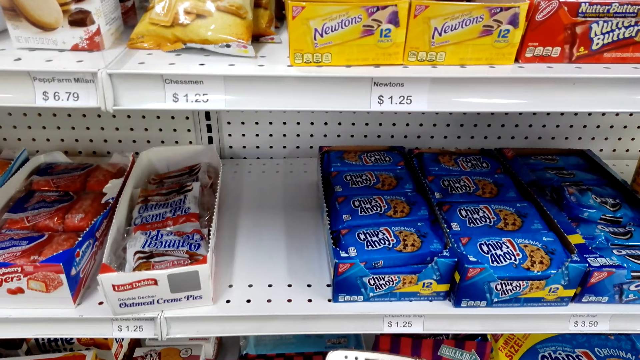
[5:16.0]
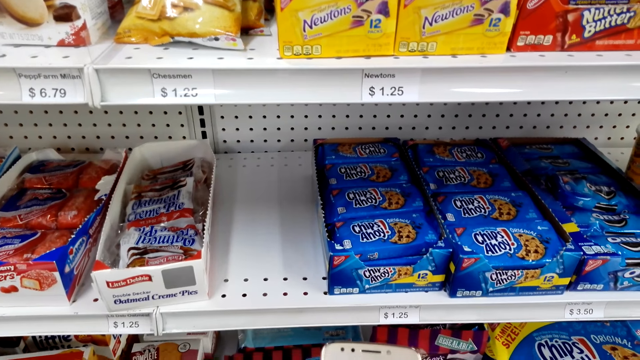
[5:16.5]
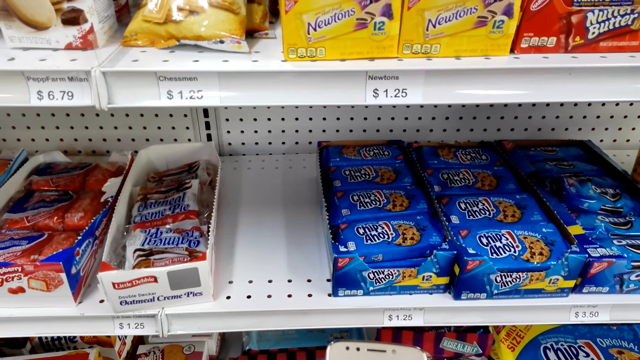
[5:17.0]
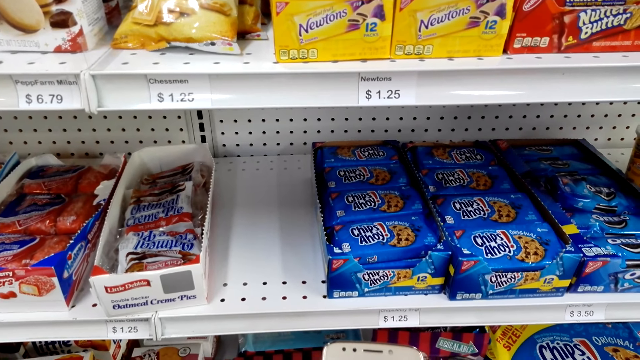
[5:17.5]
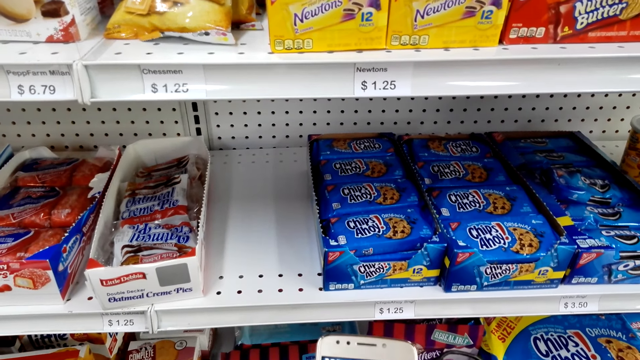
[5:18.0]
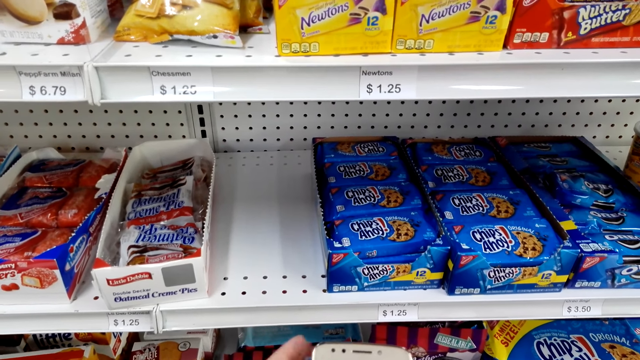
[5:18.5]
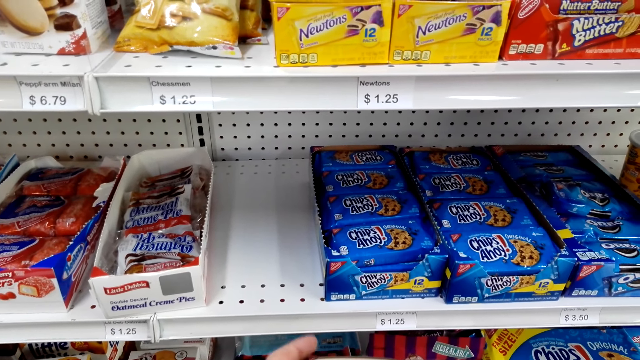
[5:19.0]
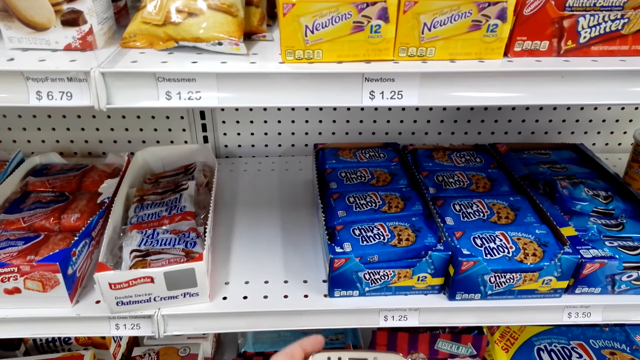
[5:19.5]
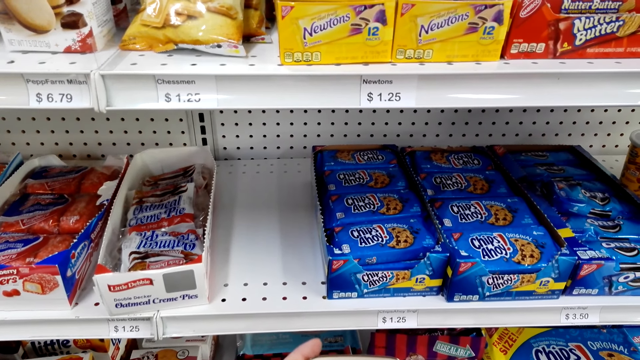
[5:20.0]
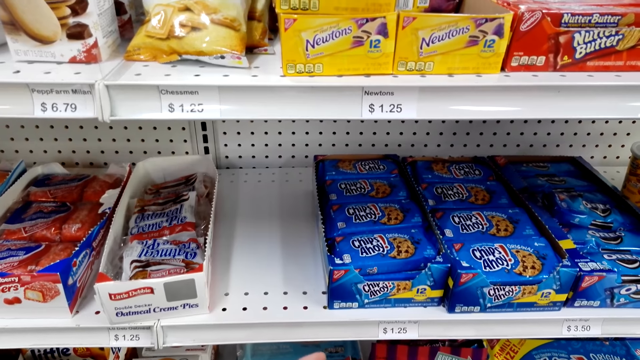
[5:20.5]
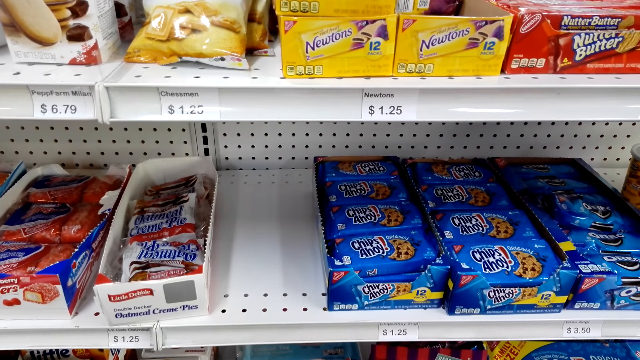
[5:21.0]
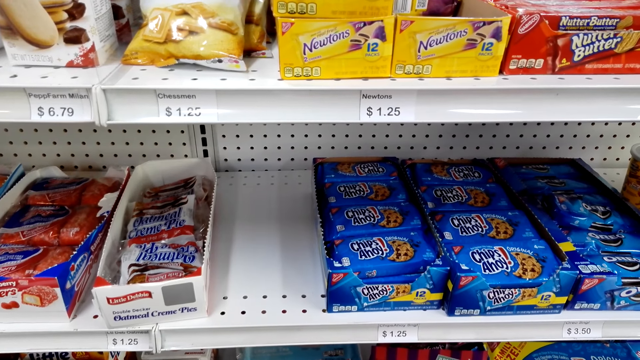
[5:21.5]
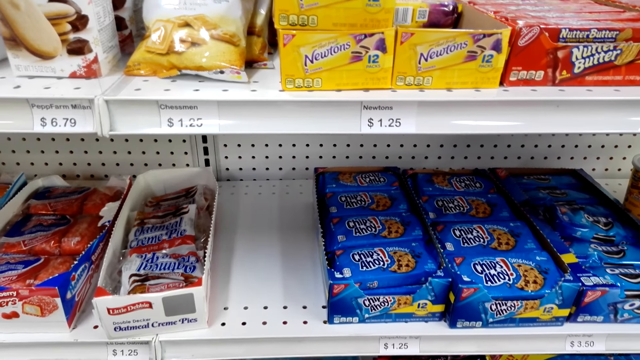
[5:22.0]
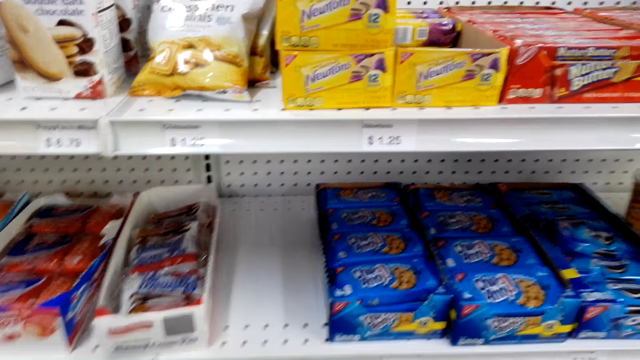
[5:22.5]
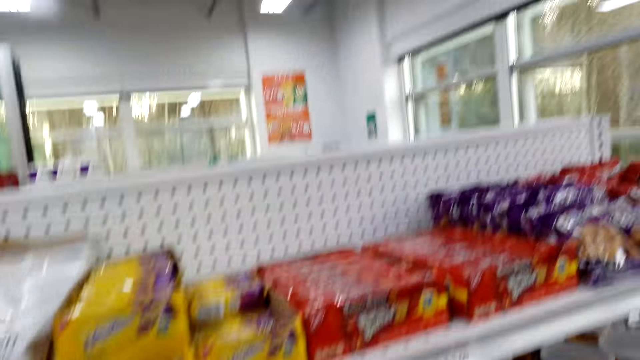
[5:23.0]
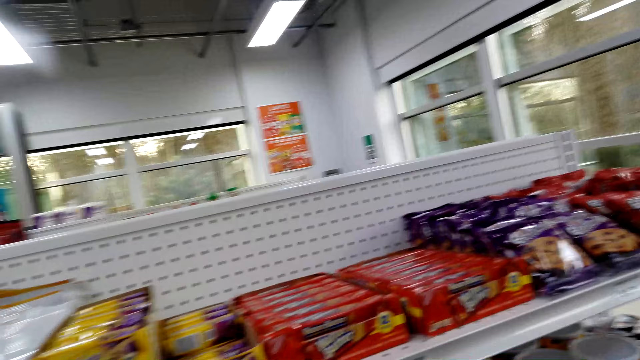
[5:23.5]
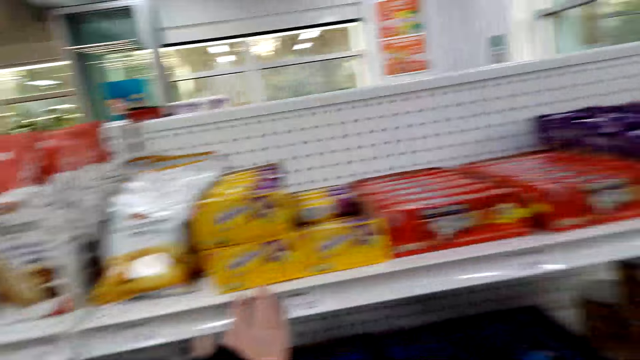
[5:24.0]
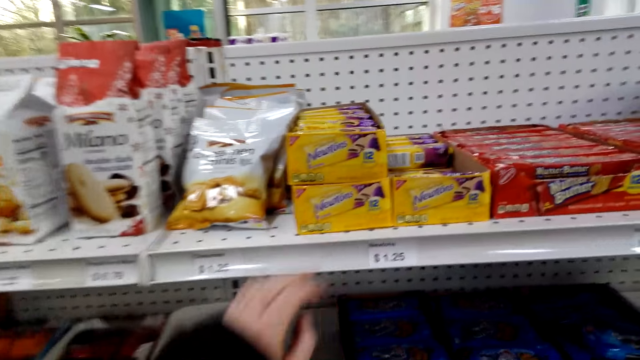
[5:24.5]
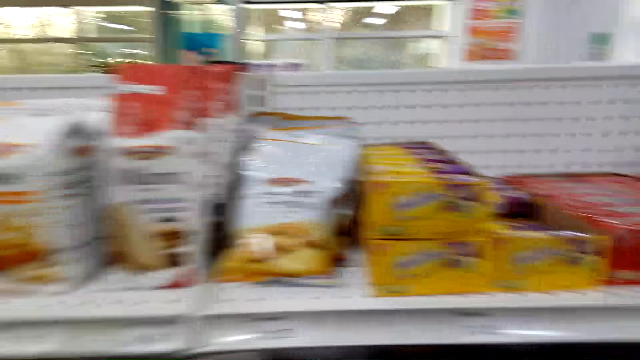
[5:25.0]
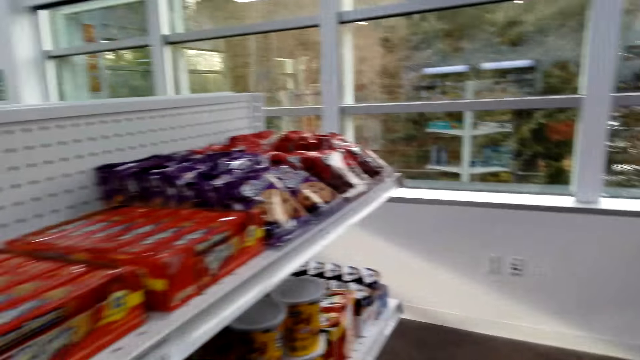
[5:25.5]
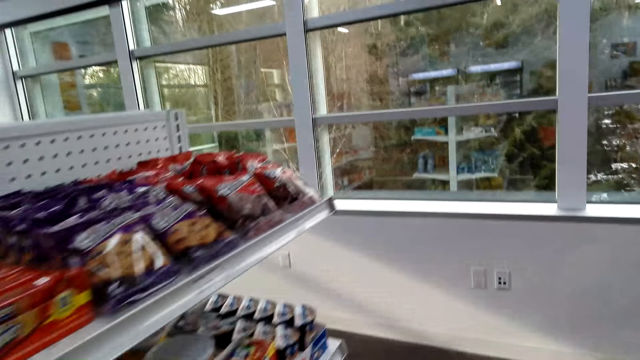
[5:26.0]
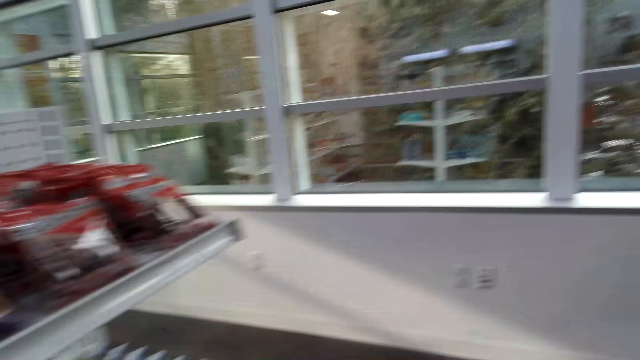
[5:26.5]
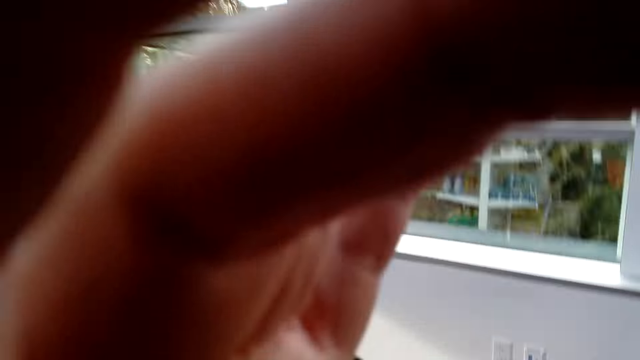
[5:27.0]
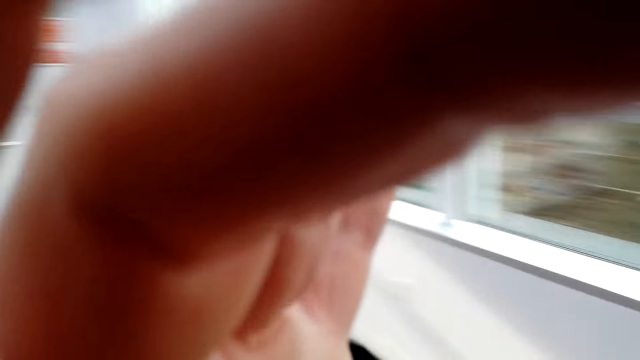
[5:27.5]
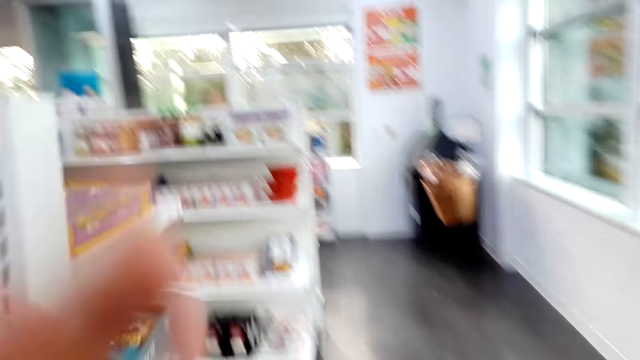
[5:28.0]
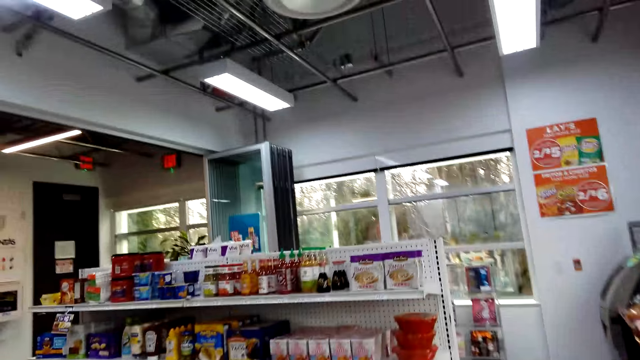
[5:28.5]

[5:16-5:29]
The camera wearer holds the phone. He dials the phone. He moves his hand on the shelf. He walks beside the shelves. He adjusts the camera.

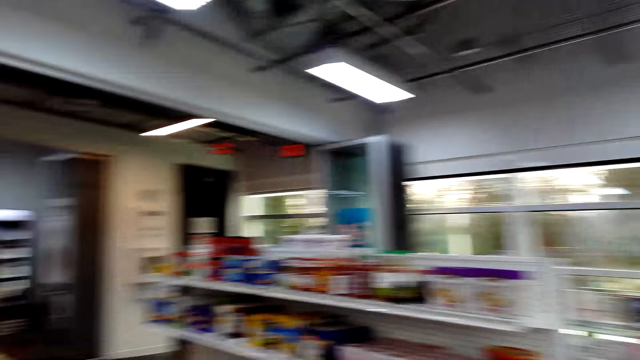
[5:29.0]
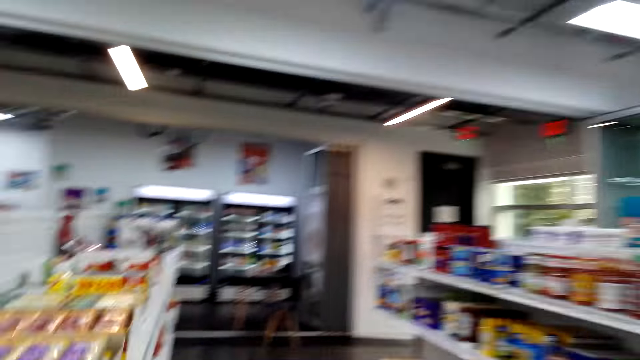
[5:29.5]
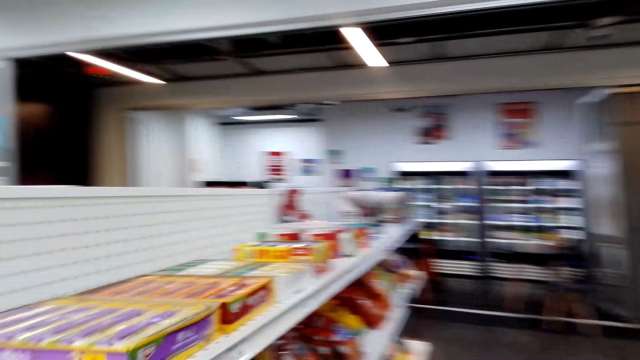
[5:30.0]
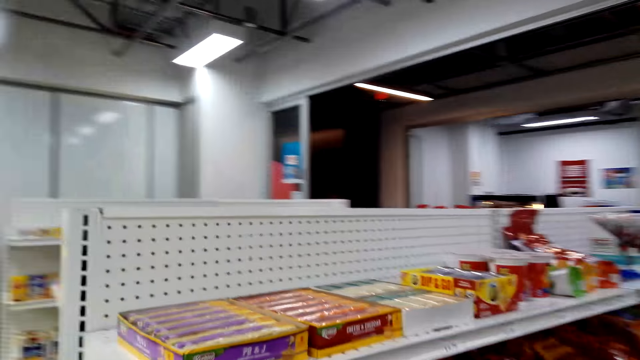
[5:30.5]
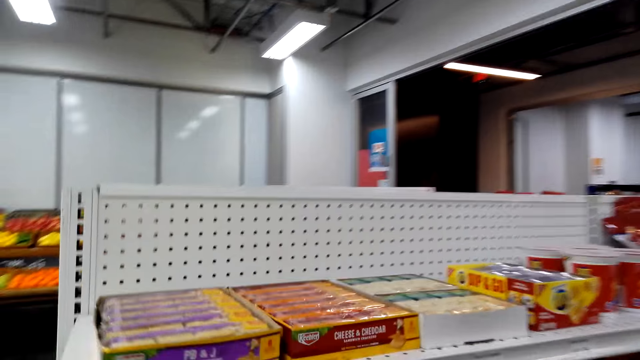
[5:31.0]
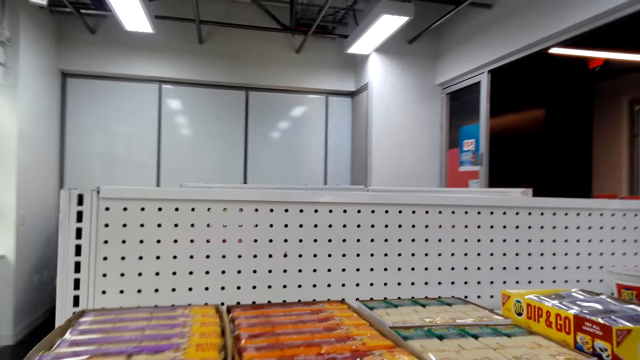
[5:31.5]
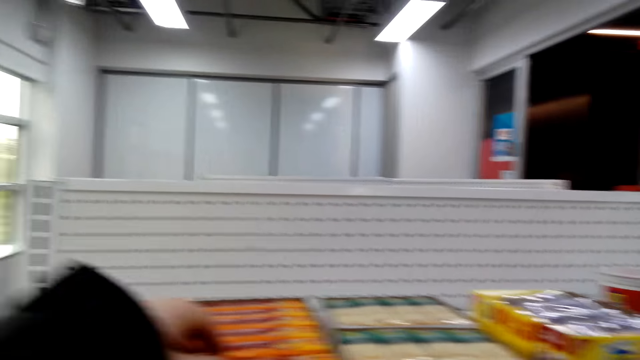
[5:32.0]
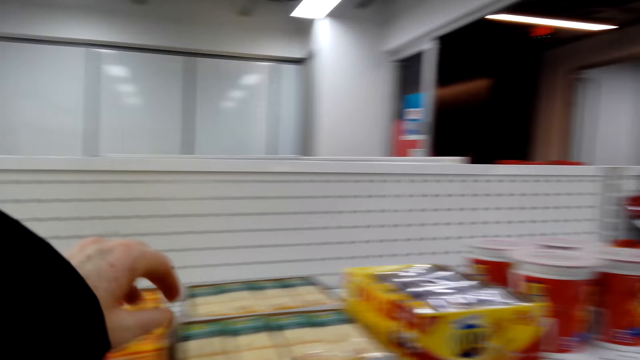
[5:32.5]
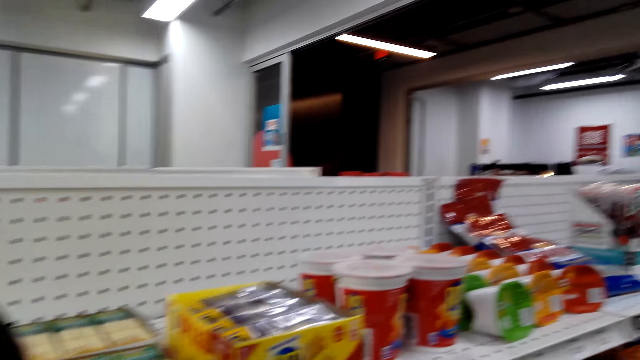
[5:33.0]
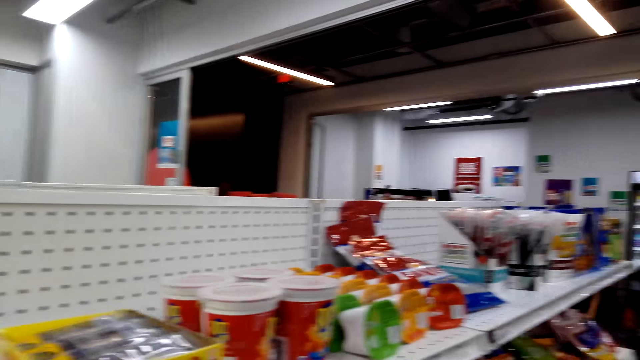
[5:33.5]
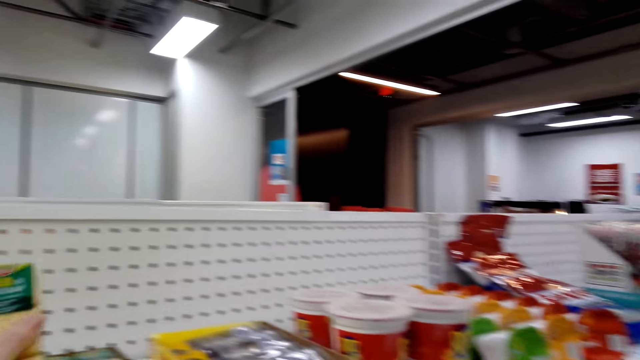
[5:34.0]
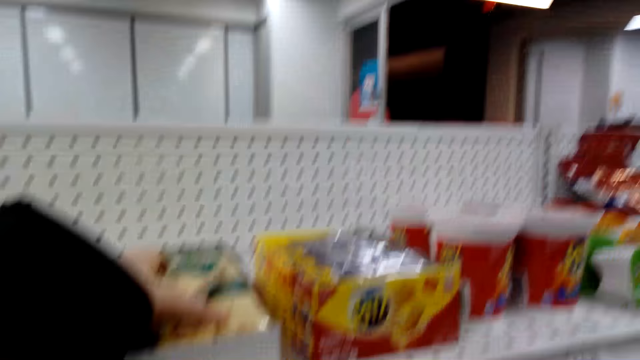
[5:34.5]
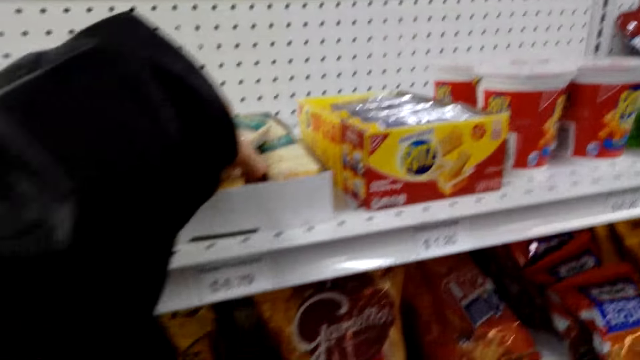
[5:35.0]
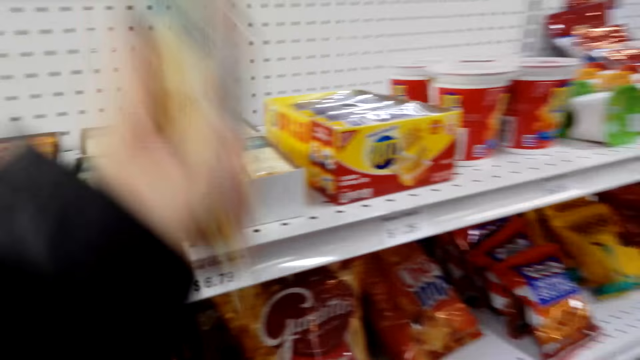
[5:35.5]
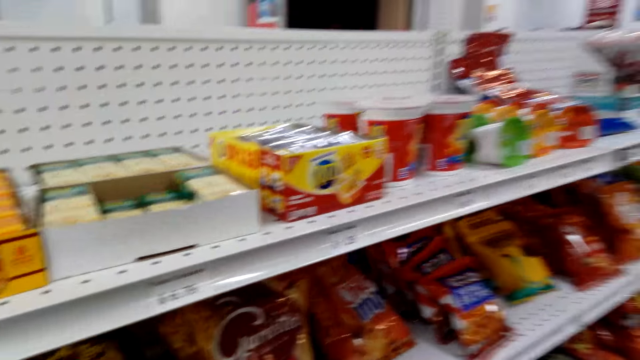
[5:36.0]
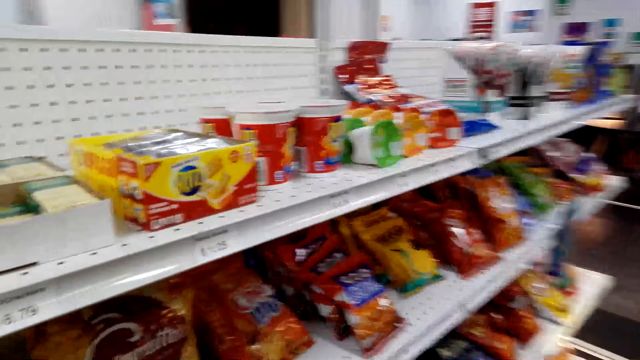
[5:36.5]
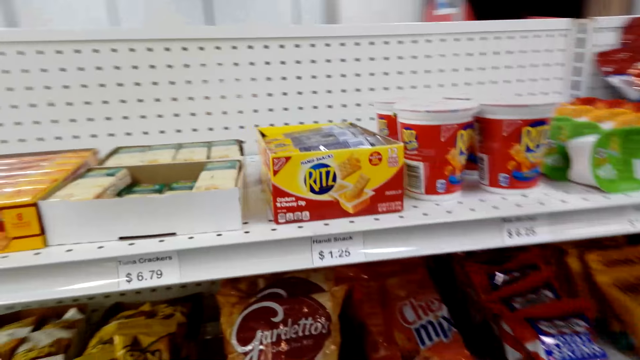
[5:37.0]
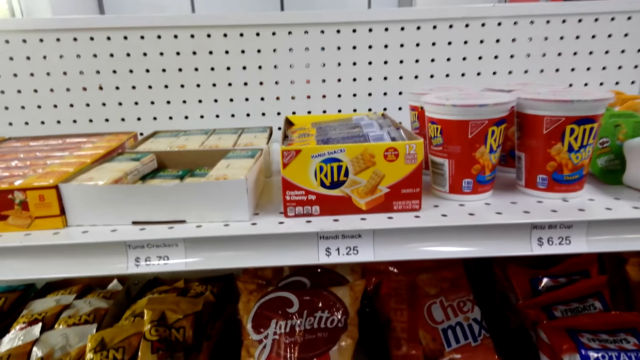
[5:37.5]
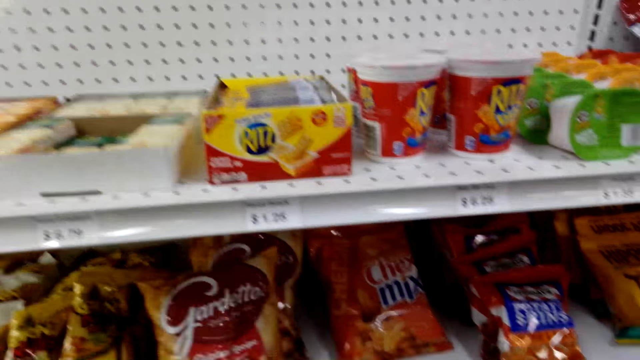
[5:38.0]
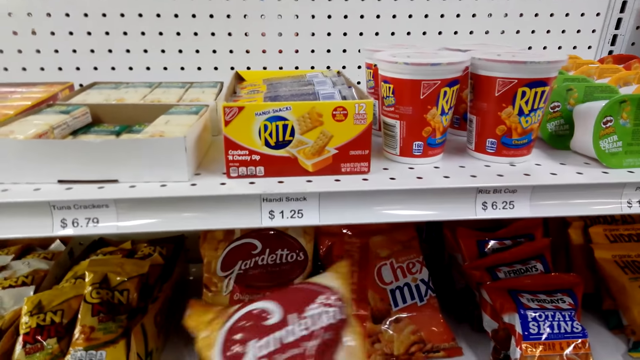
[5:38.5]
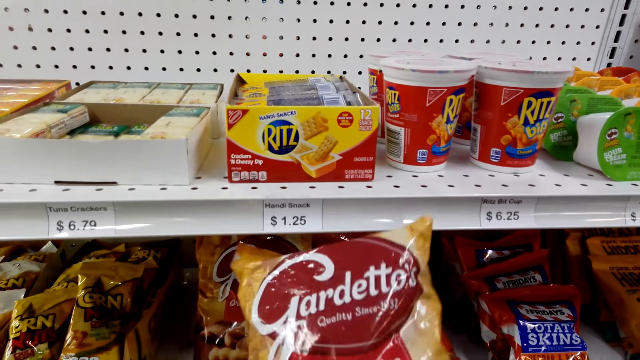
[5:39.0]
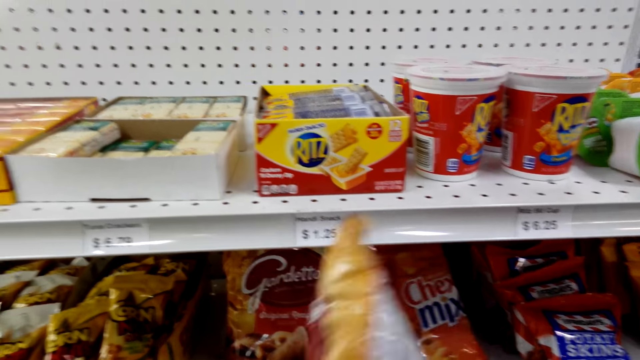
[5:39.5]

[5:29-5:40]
The camera wearer looks around the supermarket. They touch the items on the shelf. They hold the snack. They pick things. They drop the snack in the shopping basket. They hold the snack.
